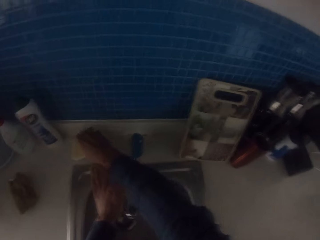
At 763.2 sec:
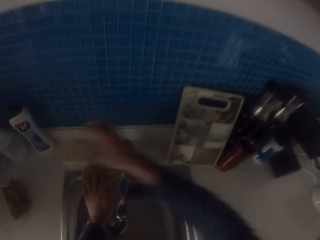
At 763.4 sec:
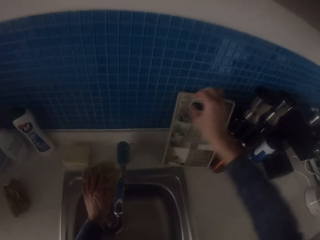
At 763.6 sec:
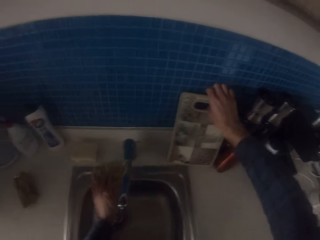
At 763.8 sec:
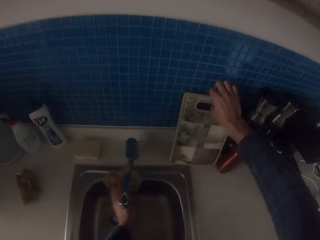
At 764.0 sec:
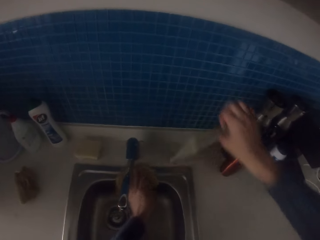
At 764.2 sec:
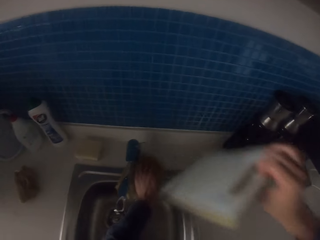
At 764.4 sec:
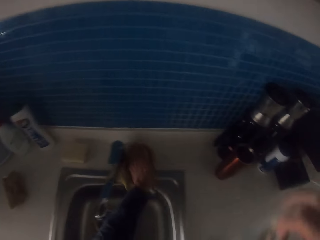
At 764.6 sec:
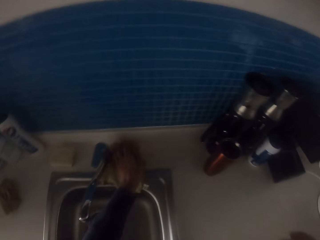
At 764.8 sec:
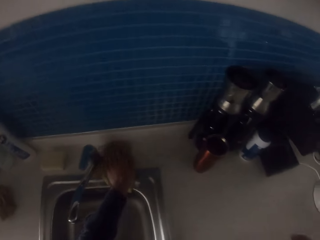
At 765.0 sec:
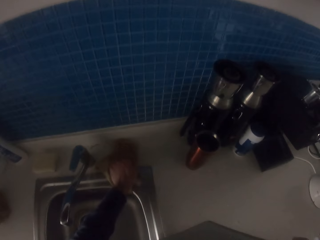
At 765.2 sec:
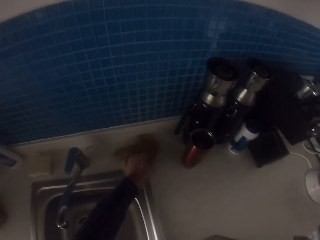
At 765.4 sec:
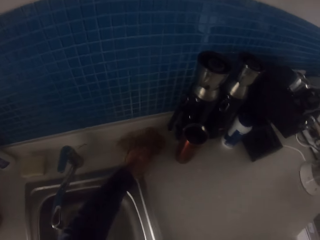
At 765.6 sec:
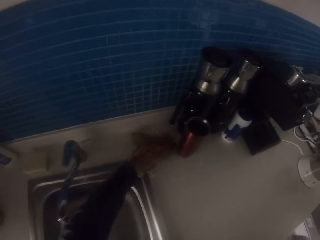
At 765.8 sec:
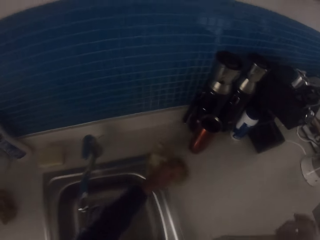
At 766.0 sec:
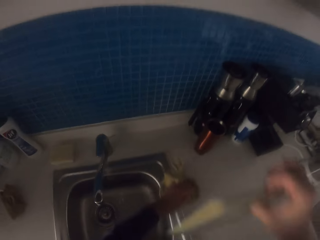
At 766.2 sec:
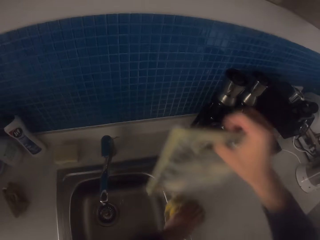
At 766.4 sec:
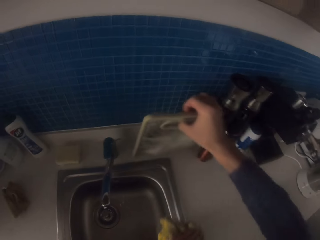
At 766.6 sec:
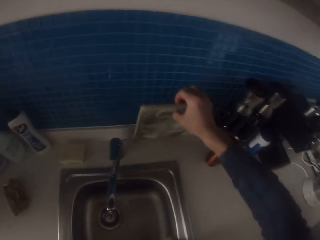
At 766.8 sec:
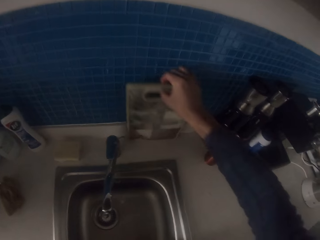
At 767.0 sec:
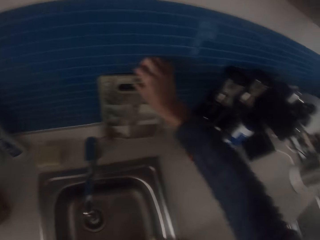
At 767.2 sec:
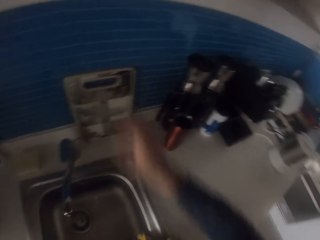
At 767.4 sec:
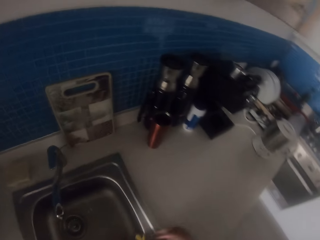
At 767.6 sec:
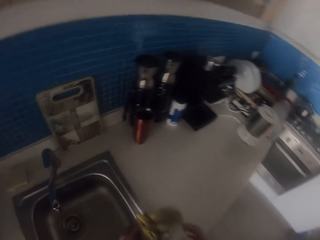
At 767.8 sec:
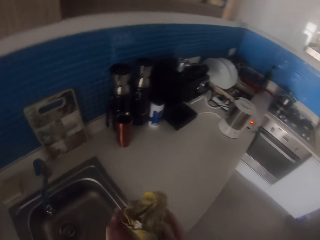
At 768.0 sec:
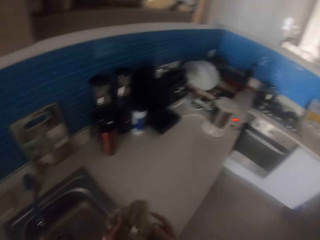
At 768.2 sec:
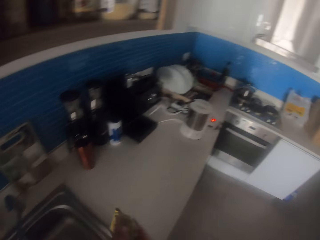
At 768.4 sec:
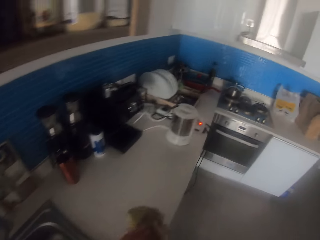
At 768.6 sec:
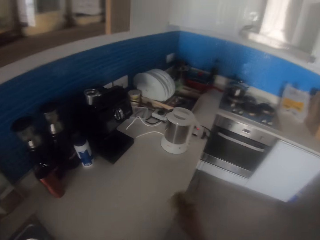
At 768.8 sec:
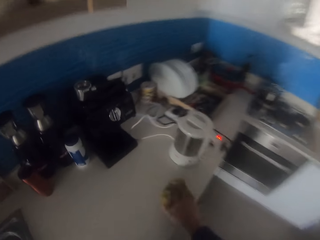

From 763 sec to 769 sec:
The camera wearer places the sponge down. They pick up the chopping board. They wipe the table sink with the kitchen towel. They put the chopping board at the side of the wall. They wipe the table sink with the kitchen towel.

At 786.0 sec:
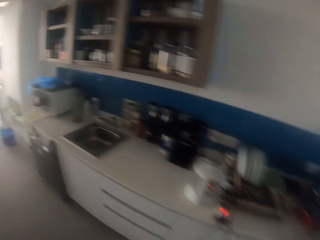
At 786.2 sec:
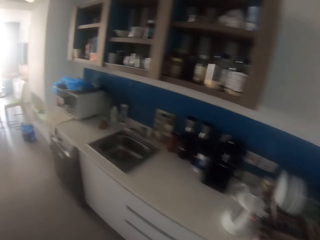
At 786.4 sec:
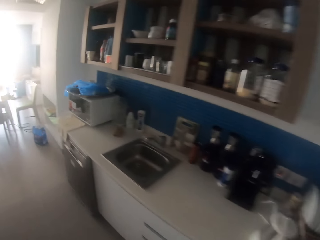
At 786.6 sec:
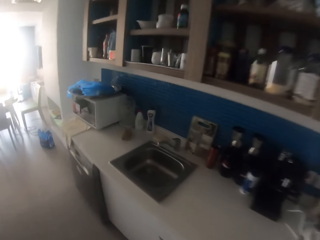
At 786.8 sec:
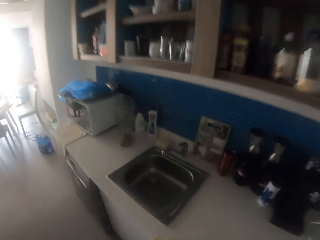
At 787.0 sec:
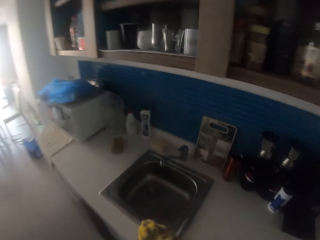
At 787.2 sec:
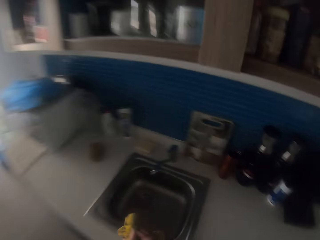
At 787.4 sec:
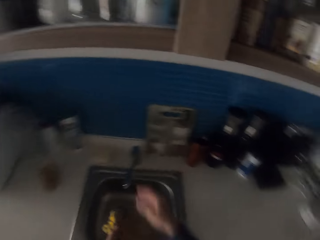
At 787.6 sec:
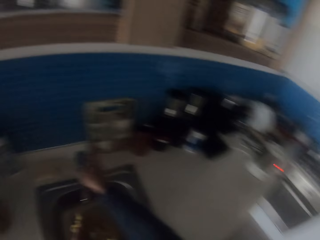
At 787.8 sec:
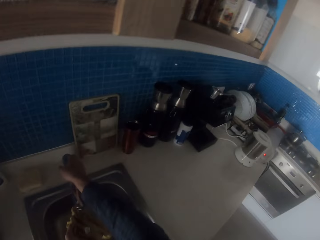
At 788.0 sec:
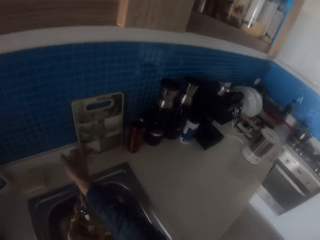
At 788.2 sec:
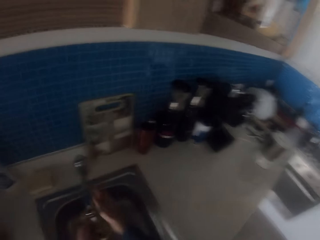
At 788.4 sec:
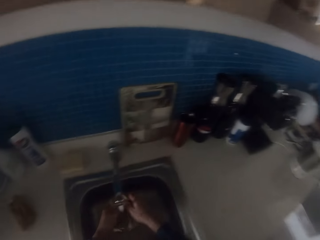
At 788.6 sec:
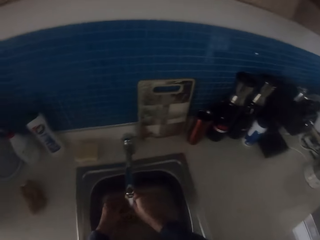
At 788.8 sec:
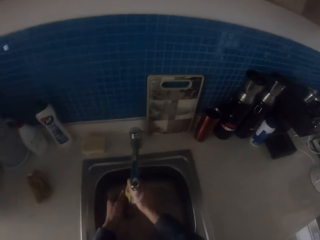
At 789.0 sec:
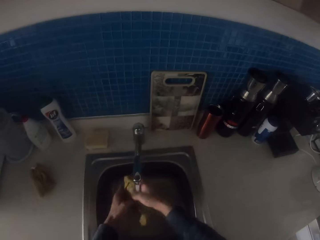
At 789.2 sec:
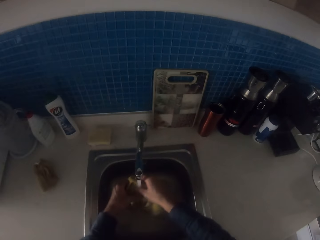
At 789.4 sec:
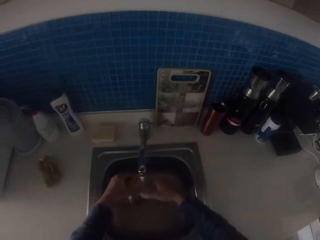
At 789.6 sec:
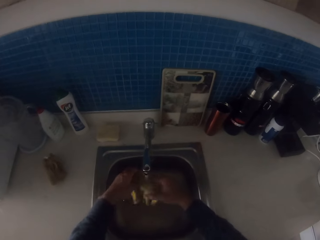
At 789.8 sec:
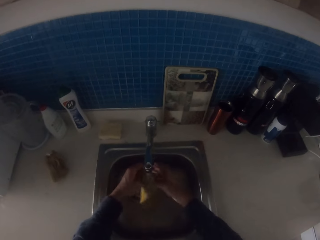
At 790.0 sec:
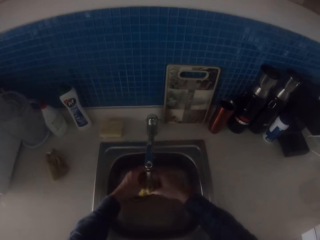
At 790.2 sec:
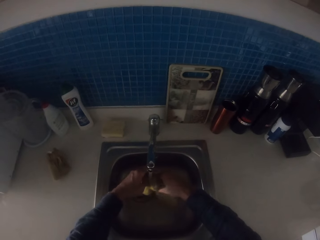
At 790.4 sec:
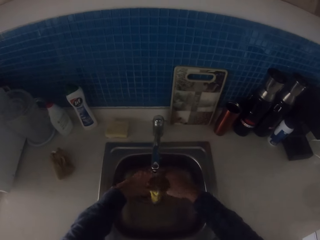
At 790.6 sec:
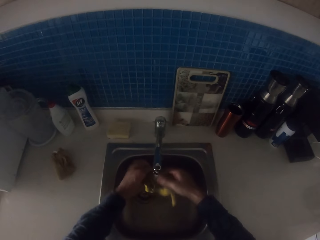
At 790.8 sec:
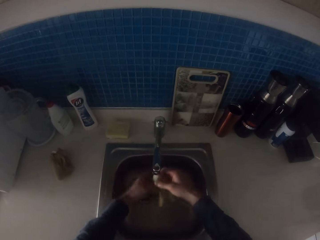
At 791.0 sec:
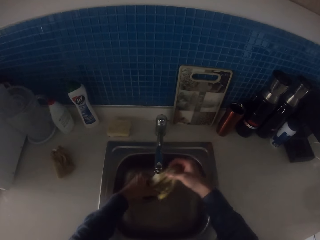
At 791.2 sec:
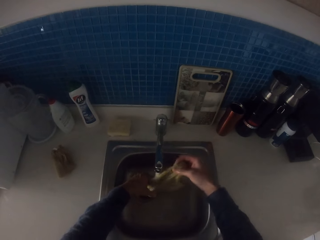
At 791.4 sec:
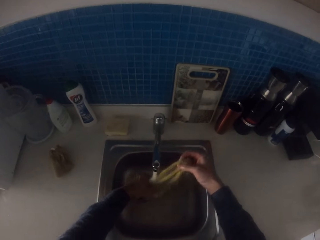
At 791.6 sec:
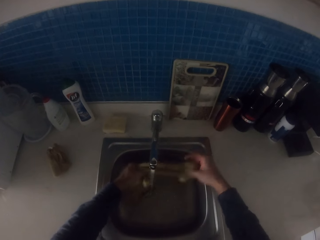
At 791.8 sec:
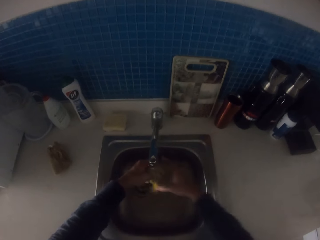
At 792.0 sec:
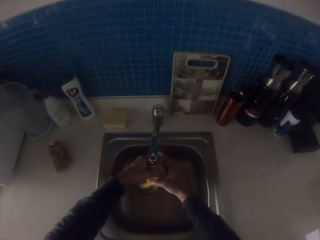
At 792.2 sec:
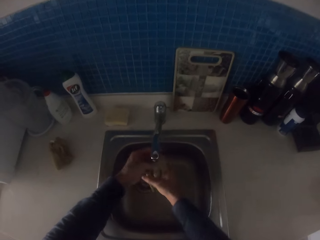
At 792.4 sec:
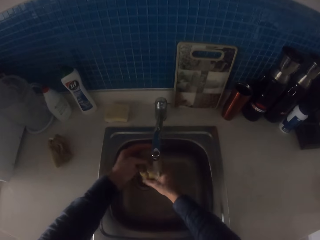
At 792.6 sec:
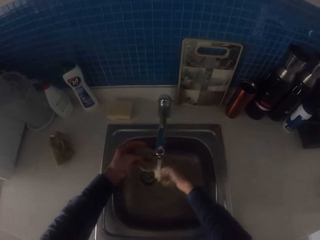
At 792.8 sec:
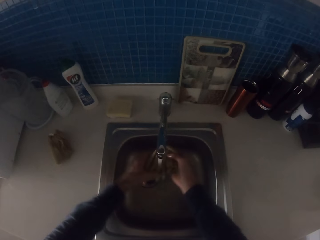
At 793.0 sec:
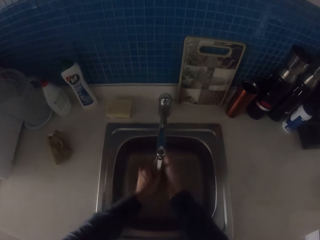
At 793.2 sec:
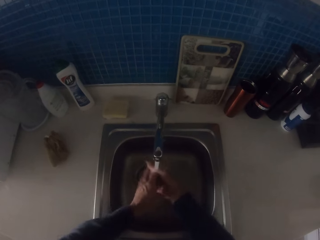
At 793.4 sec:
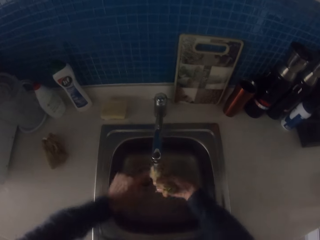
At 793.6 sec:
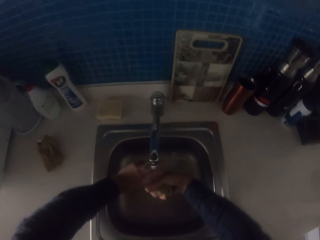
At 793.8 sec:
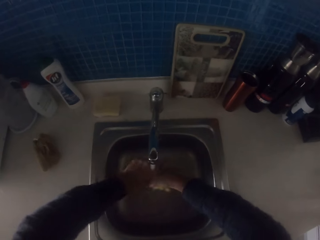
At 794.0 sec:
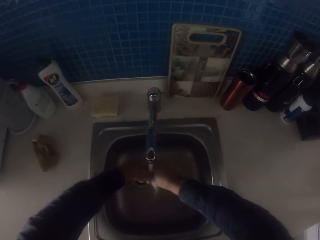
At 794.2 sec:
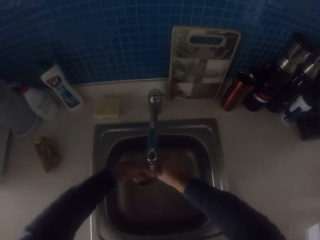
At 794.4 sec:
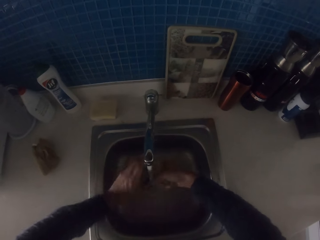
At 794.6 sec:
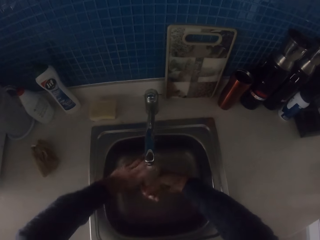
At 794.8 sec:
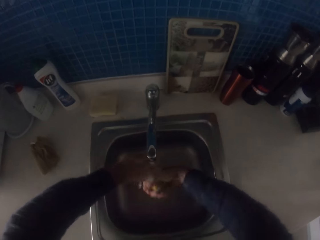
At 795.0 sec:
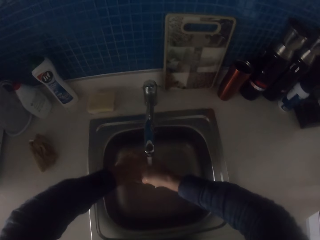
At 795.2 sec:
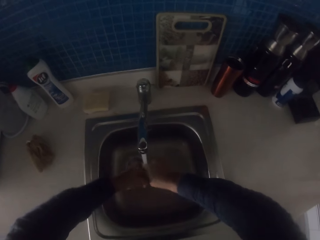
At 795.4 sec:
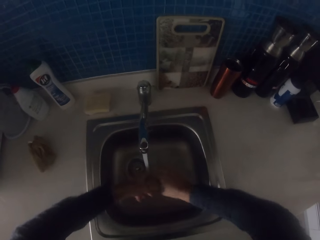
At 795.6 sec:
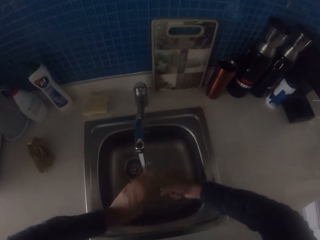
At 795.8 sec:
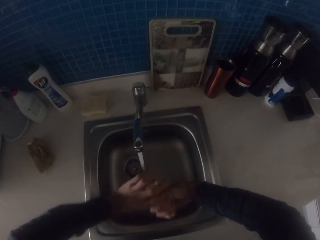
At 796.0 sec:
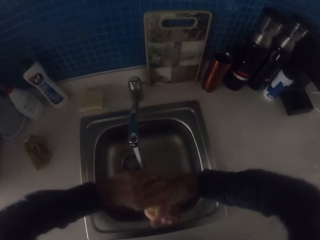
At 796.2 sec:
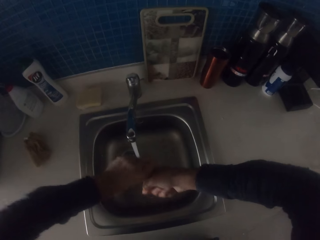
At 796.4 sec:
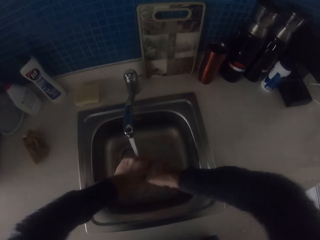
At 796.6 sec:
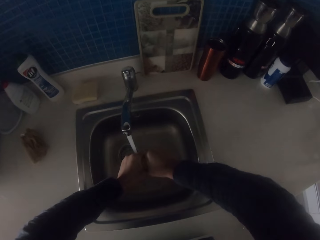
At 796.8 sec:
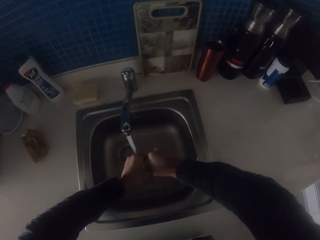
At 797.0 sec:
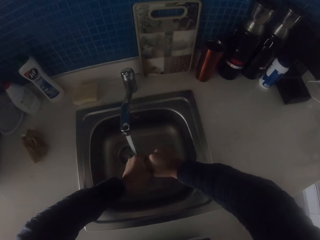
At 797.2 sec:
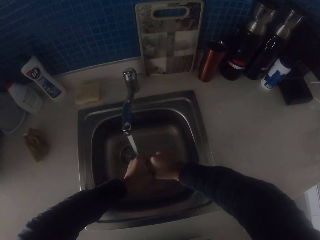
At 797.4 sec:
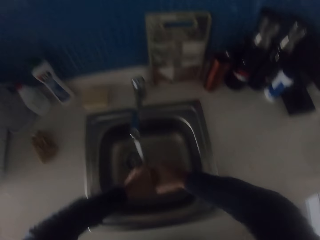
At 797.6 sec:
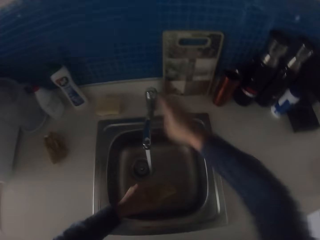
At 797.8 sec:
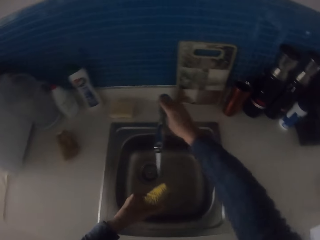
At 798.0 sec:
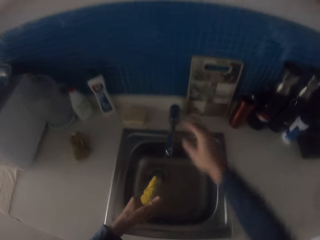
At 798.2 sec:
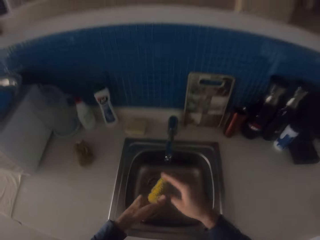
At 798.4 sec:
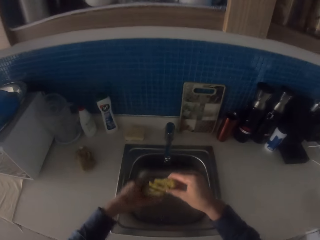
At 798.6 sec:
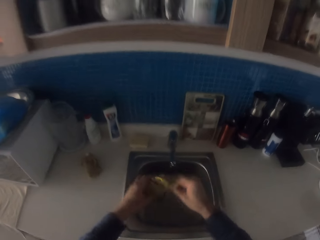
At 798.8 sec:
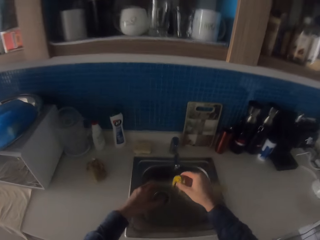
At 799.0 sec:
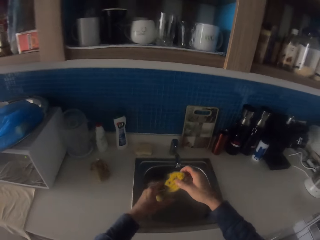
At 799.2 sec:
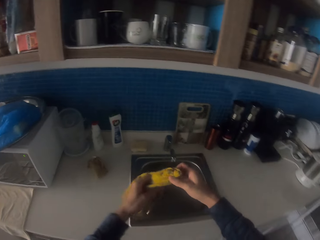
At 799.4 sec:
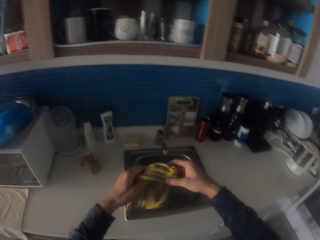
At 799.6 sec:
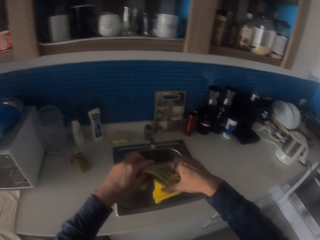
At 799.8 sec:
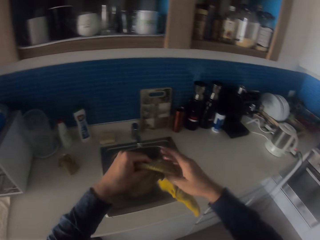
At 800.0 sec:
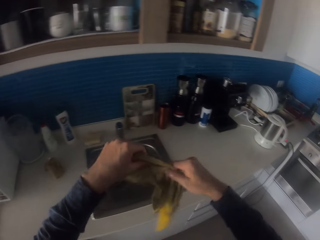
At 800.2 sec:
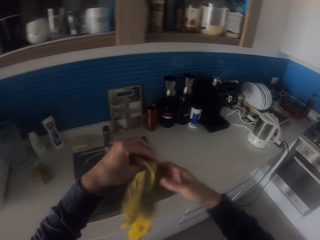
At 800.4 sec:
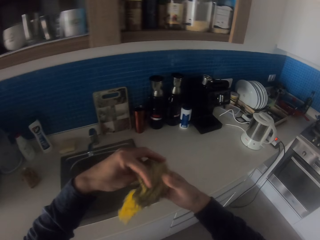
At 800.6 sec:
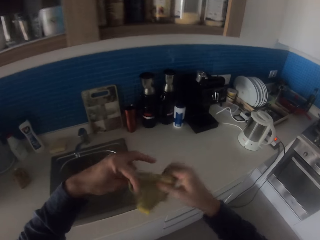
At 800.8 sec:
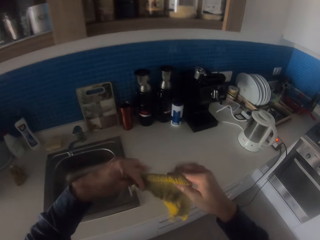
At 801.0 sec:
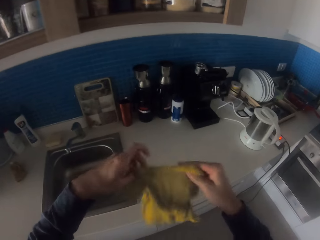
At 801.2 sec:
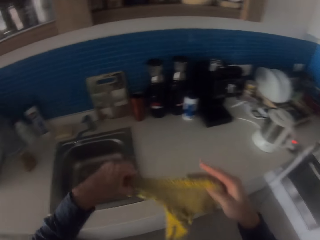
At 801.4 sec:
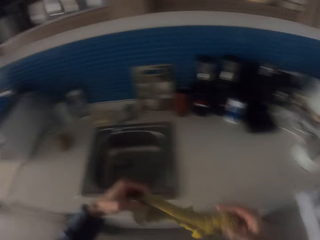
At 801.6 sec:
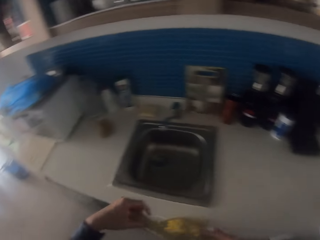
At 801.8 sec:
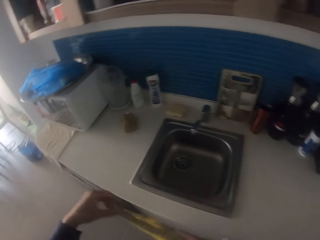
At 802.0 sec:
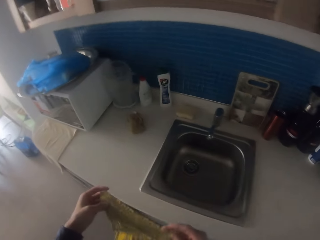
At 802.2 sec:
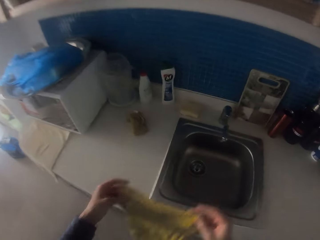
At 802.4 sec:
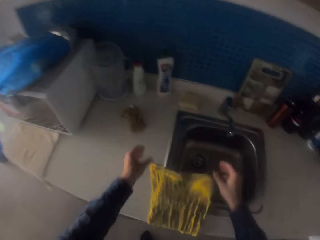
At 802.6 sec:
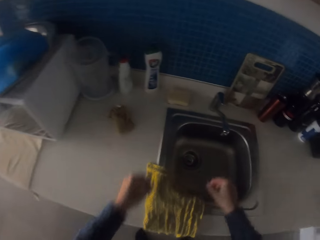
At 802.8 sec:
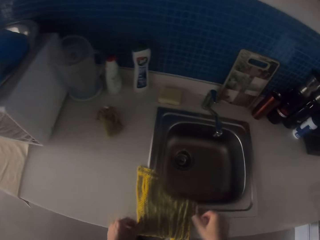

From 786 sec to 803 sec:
The camera wearer moves towards the sink. They turn on the tap. They wash the kitchen towel. They squeeze the kitchen towel. They turn off the tap. They unfold the kitchen towel and stretch the towel.
